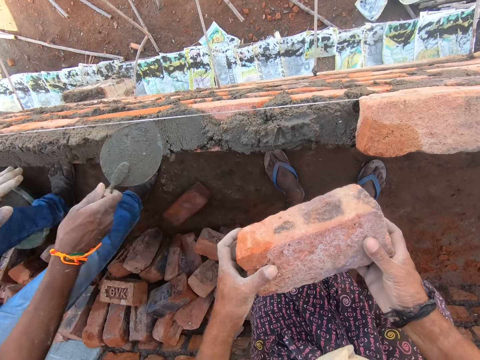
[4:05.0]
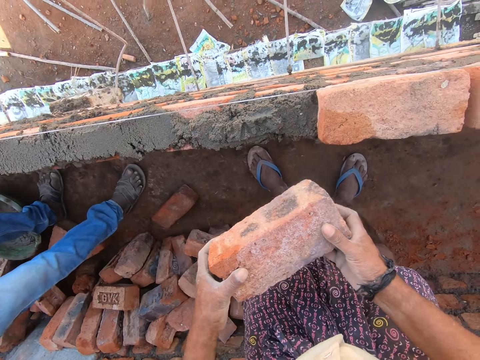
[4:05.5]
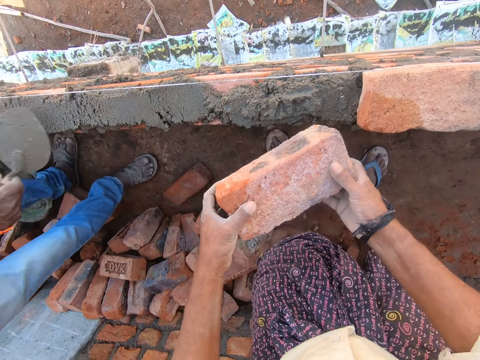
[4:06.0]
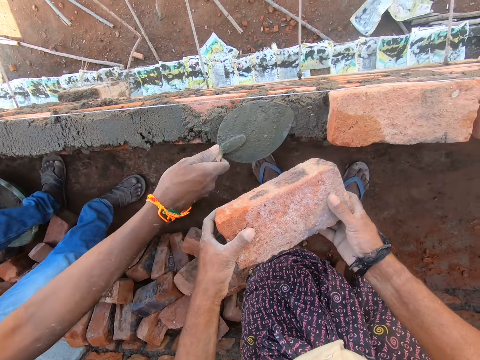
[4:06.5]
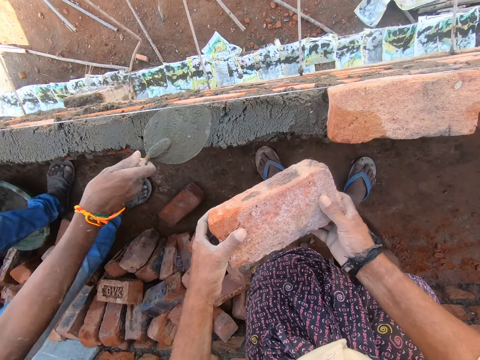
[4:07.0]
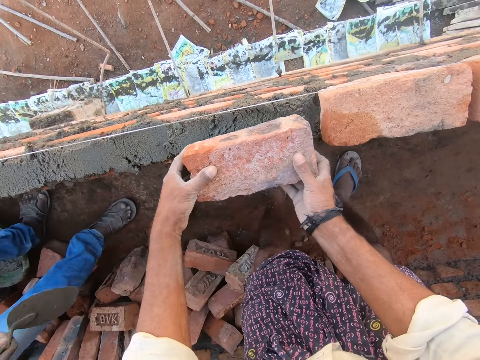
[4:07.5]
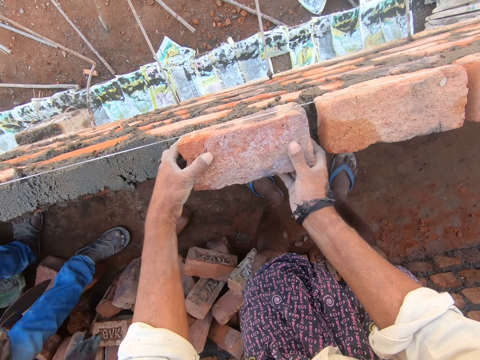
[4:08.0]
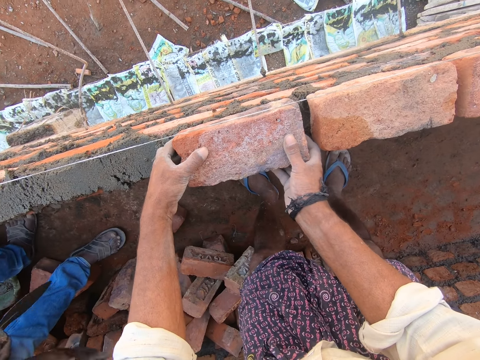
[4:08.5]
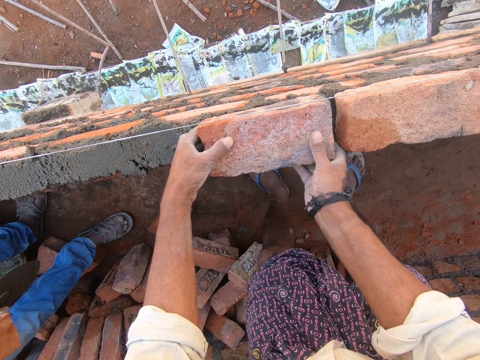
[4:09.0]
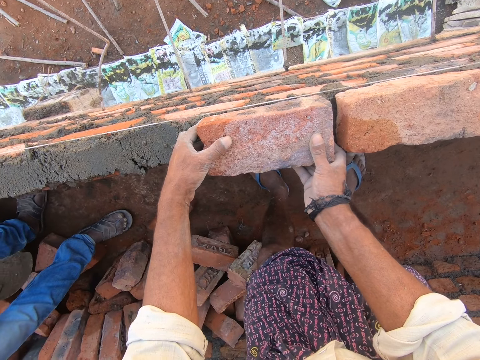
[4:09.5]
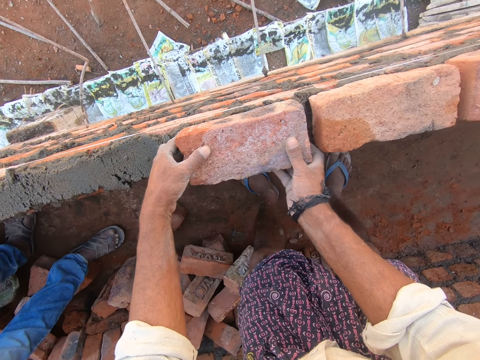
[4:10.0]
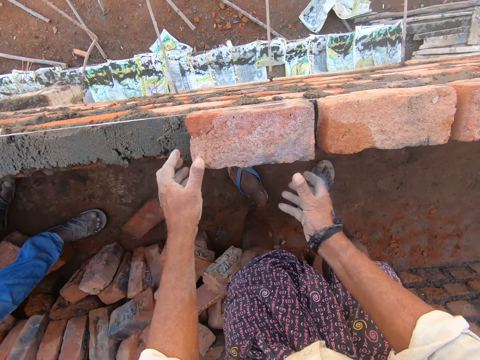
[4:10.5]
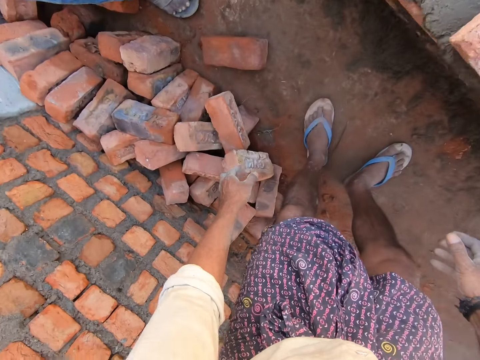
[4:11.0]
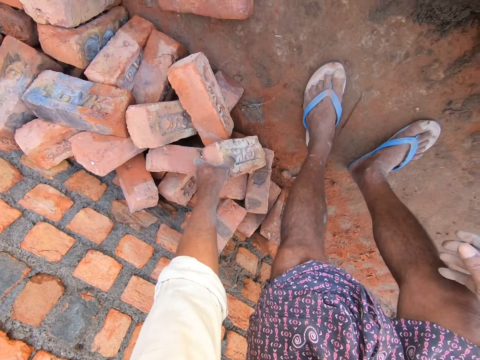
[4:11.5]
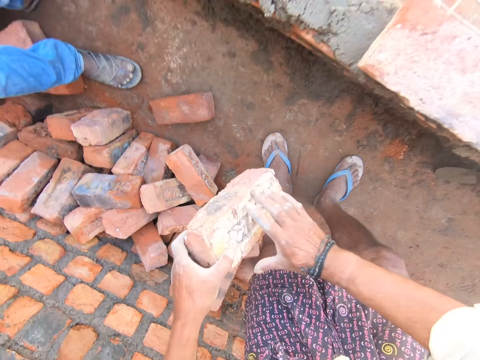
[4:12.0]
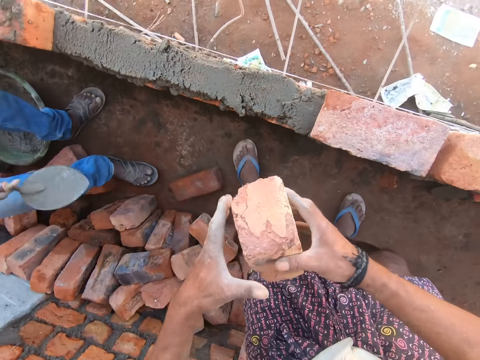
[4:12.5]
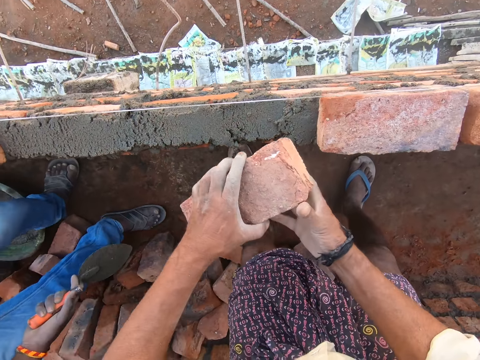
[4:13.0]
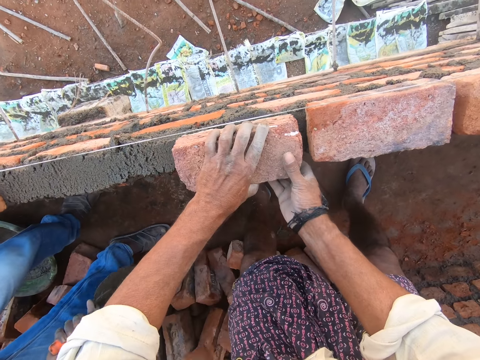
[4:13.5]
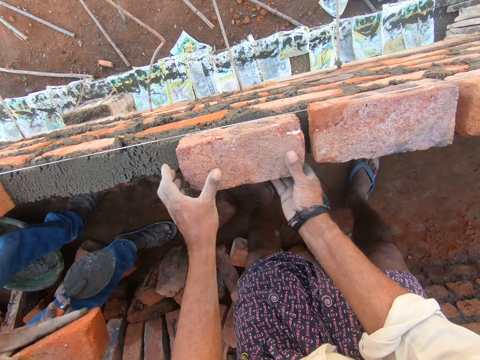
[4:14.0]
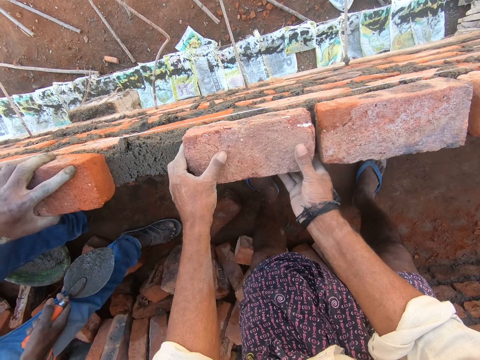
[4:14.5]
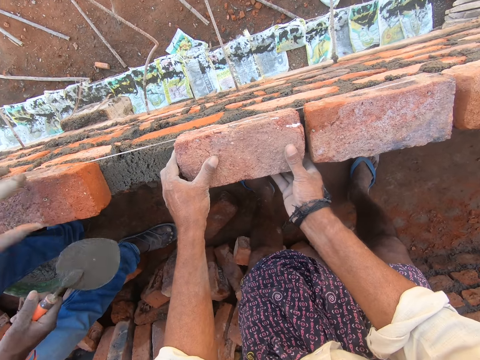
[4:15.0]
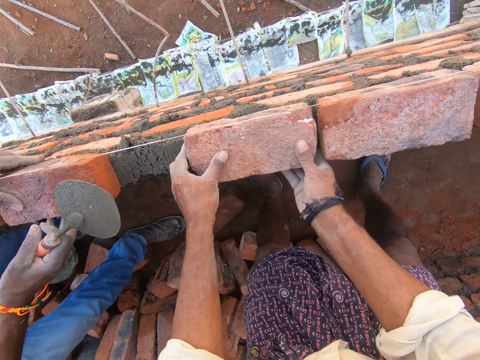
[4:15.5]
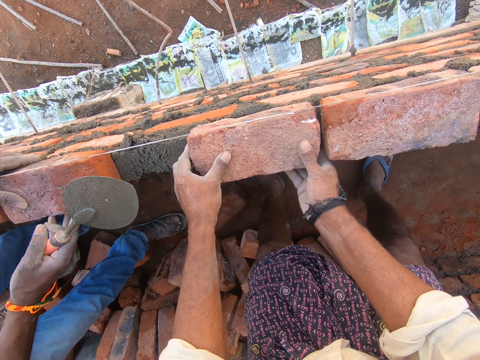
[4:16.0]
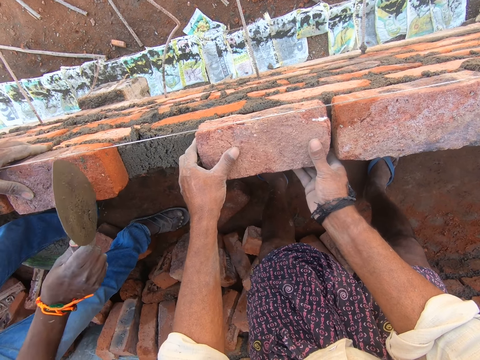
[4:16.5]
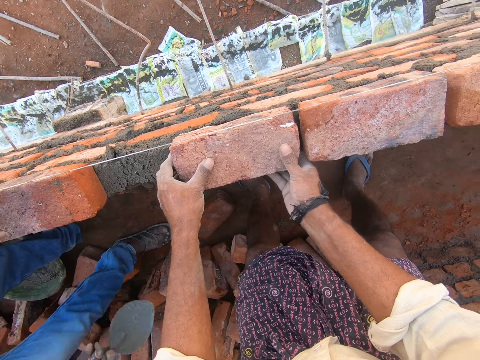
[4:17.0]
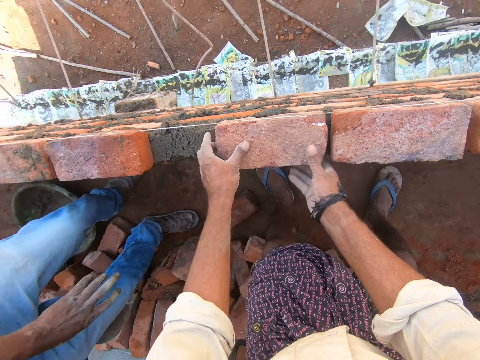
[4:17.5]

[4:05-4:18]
A man levels concrete on the bricks. The camera wearer places a brick on the concrete and removes the brick from the concrete. The man levels the concrete on the bricks. The camera wearer arranges the bricks. They place the brick on the concrete. They pick the brick, pass the brick to the right hand, and place the brick on the concrete.

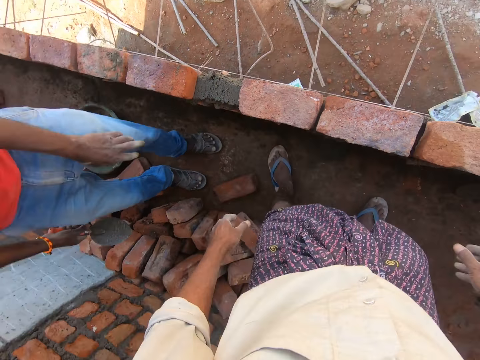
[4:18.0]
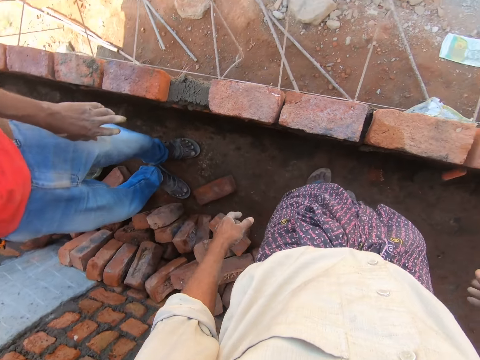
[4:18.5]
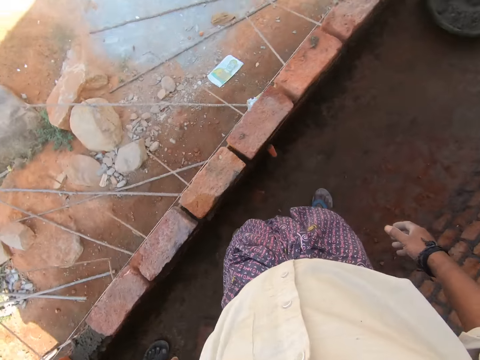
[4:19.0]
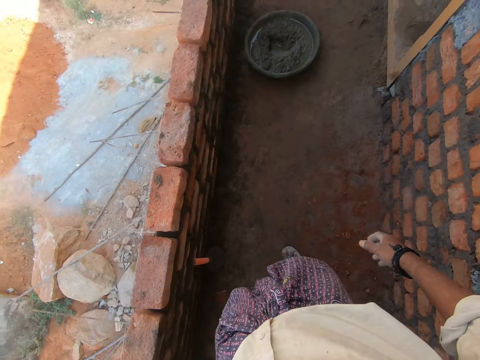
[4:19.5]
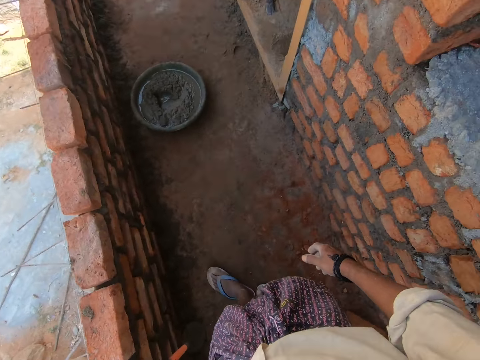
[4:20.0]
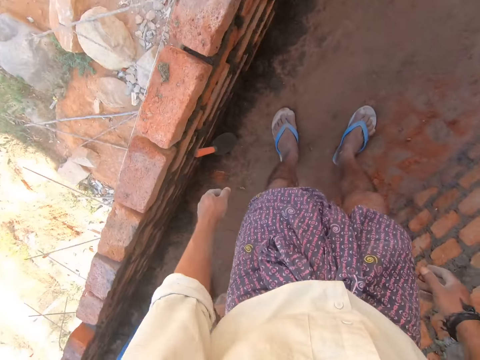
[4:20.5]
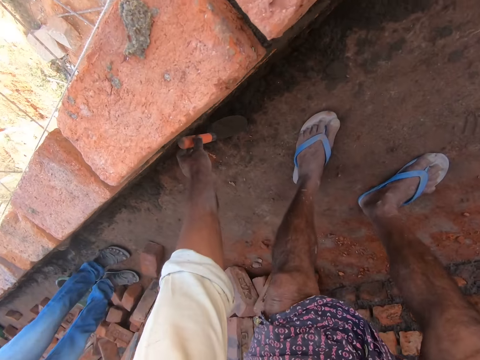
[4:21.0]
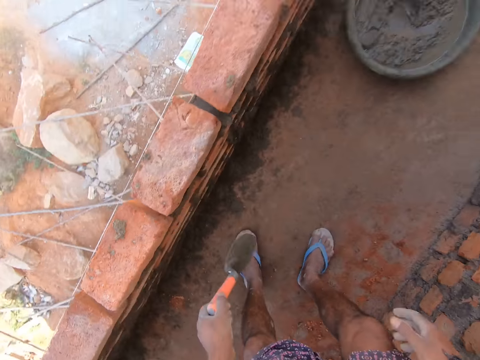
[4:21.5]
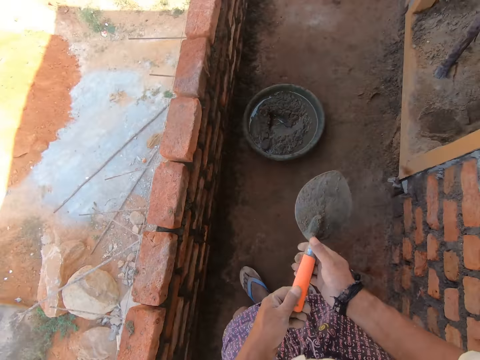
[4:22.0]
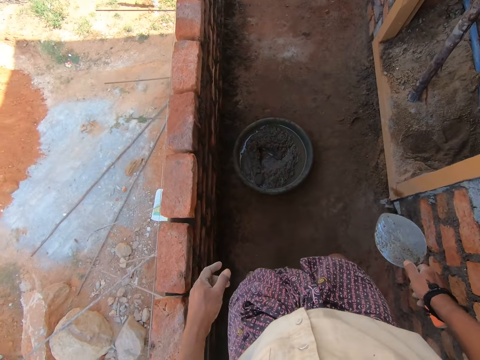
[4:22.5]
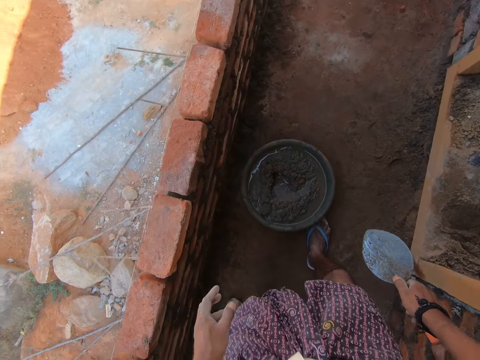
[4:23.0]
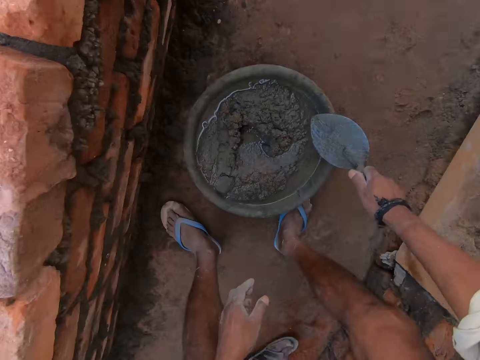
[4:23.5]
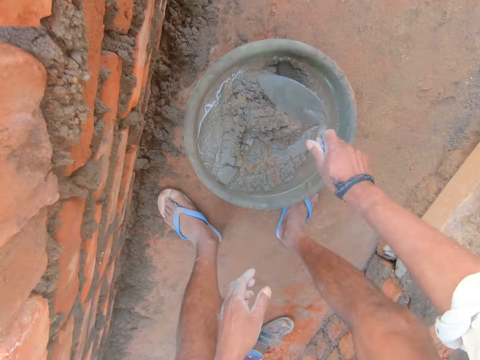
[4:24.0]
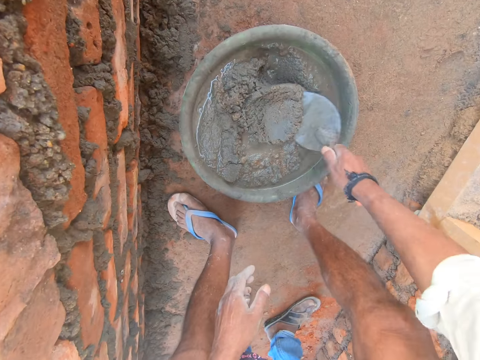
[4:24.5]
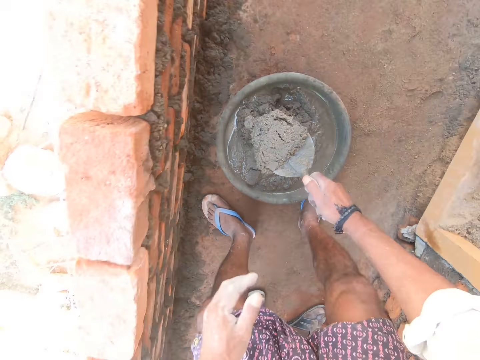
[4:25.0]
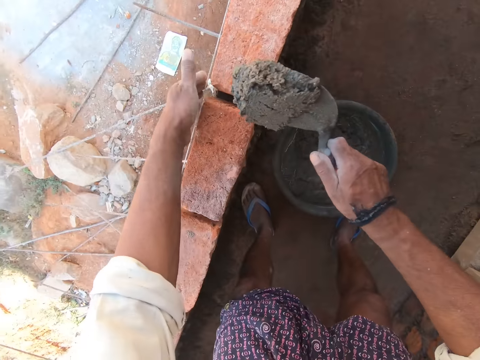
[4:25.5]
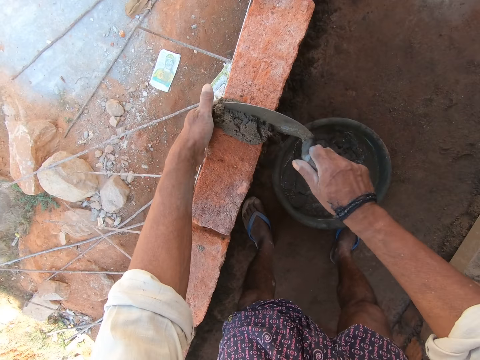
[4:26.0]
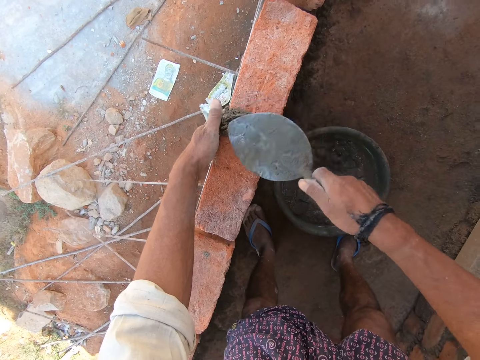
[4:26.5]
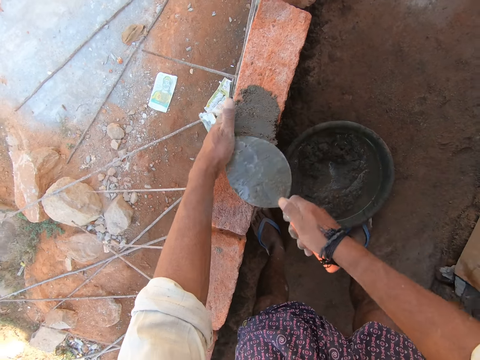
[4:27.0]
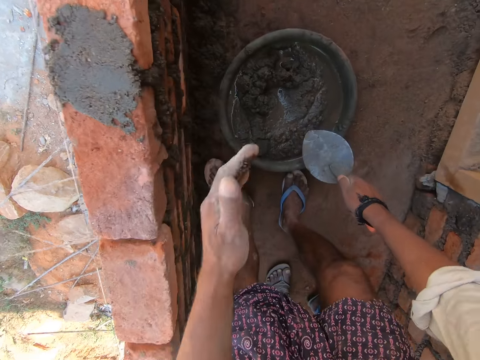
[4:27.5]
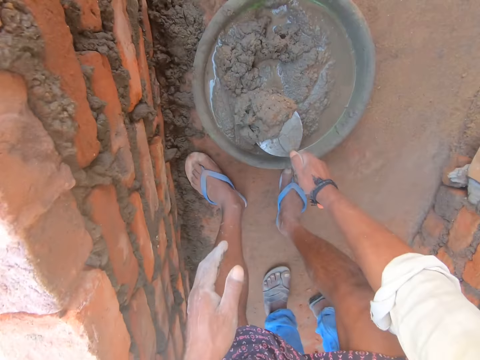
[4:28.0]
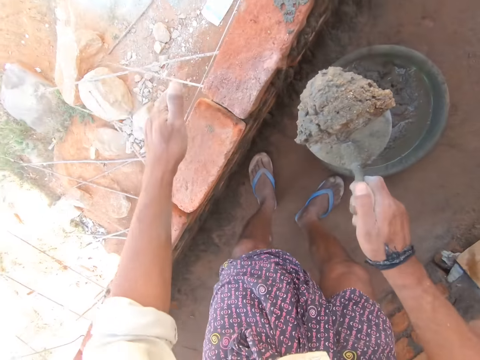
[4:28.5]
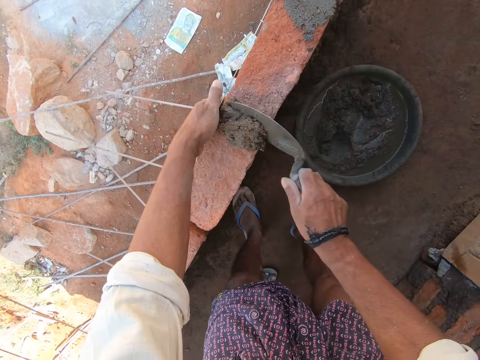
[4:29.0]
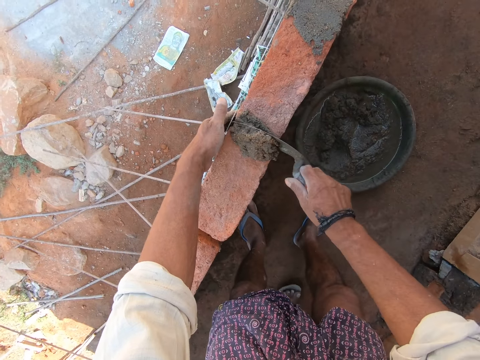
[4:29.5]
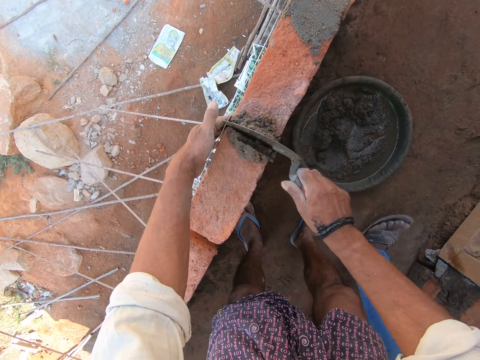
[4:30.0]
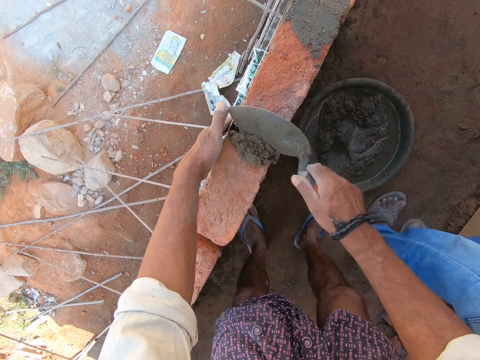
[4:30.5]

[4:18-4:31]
The camera wearer looks around. They pick a trowel, pass the trowel to the right hand, and mix concrete or sand on the bowl. They scoop the concrete, pour the concrete on the bricks, and spread the concrete on the brick. They scoop the concrete. They chop the sand. They pour the concrete on the bricks.
